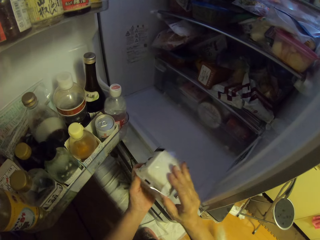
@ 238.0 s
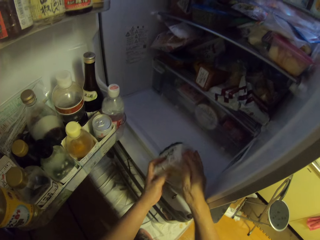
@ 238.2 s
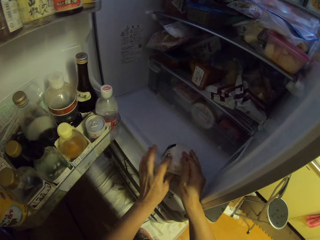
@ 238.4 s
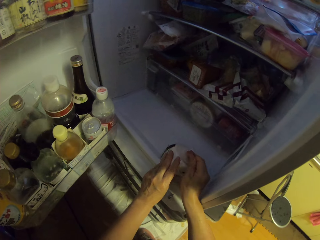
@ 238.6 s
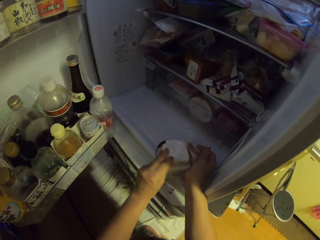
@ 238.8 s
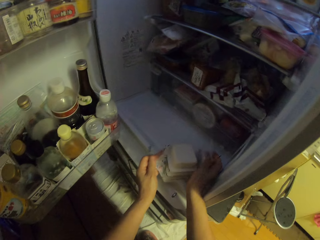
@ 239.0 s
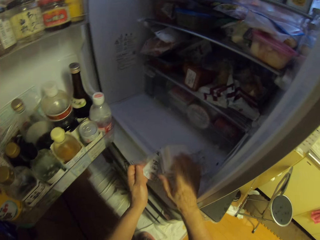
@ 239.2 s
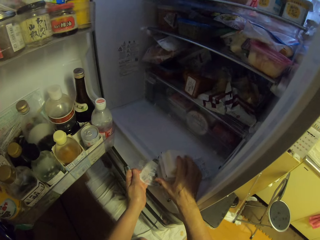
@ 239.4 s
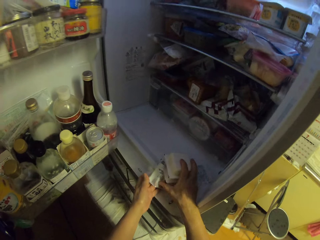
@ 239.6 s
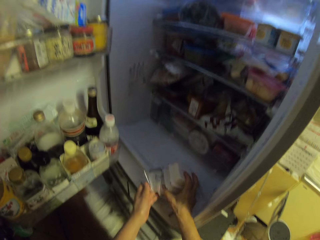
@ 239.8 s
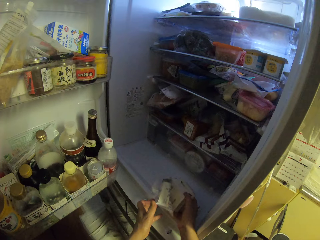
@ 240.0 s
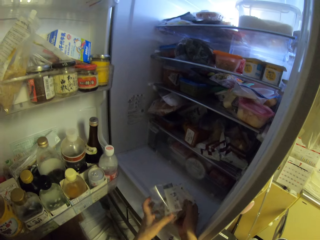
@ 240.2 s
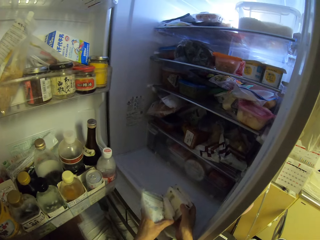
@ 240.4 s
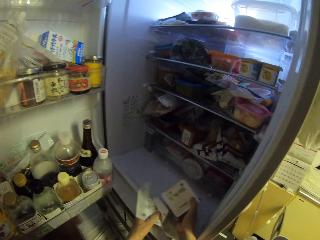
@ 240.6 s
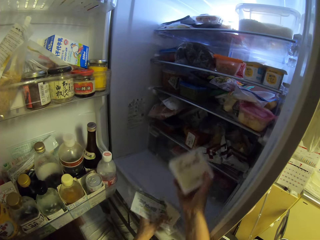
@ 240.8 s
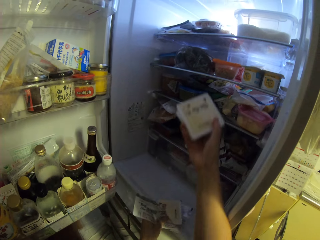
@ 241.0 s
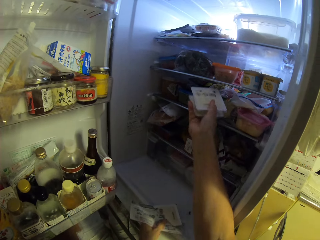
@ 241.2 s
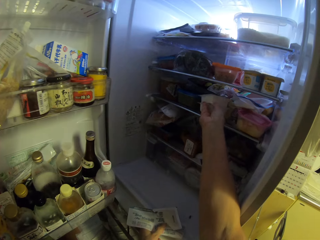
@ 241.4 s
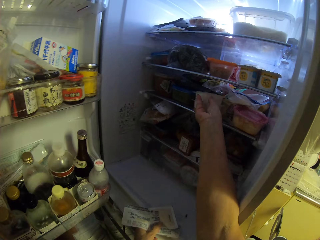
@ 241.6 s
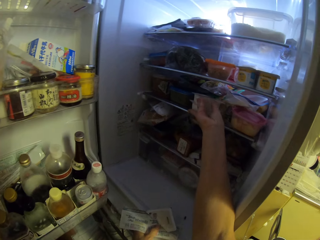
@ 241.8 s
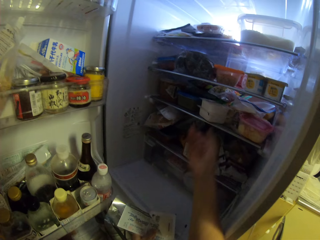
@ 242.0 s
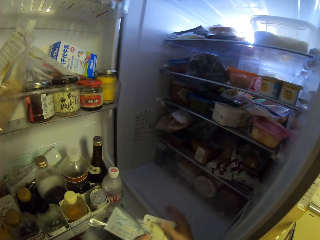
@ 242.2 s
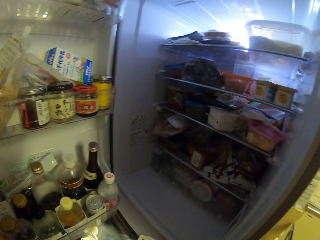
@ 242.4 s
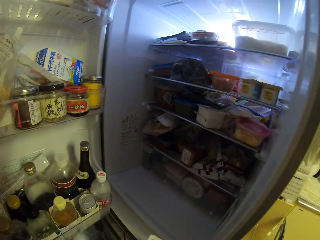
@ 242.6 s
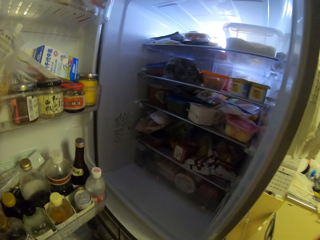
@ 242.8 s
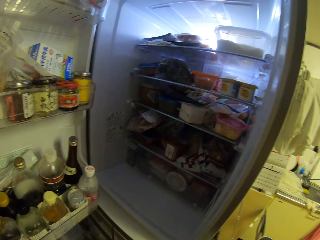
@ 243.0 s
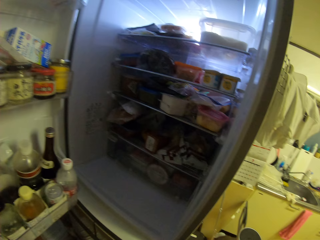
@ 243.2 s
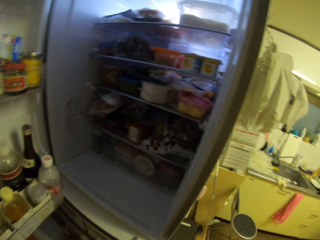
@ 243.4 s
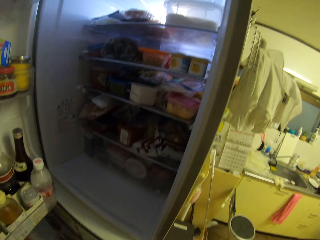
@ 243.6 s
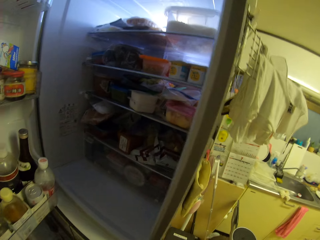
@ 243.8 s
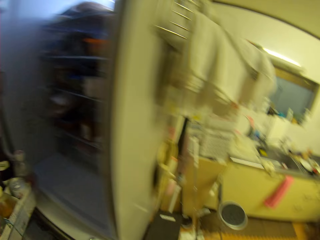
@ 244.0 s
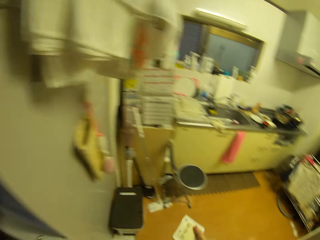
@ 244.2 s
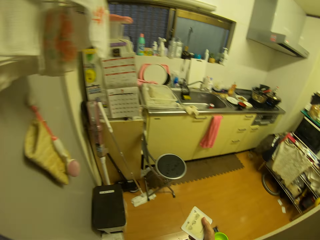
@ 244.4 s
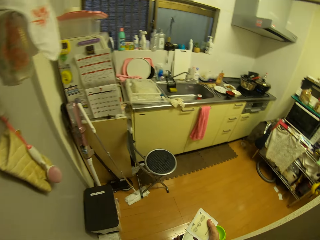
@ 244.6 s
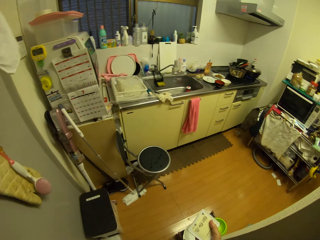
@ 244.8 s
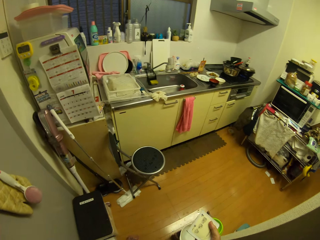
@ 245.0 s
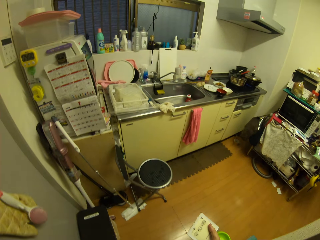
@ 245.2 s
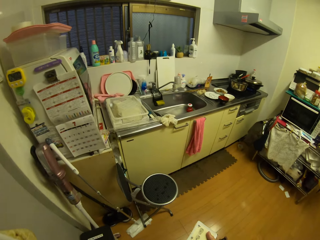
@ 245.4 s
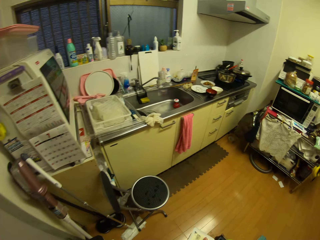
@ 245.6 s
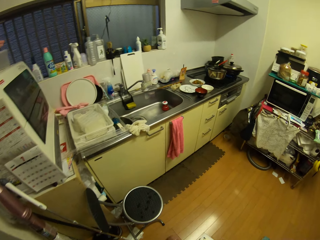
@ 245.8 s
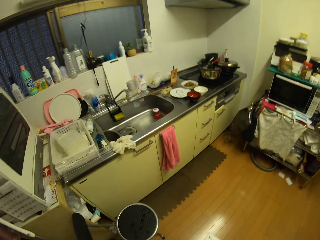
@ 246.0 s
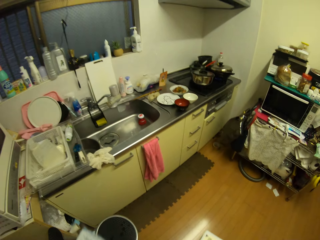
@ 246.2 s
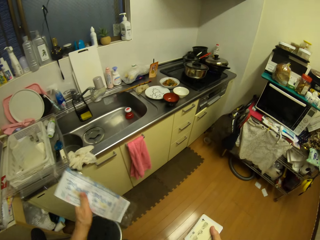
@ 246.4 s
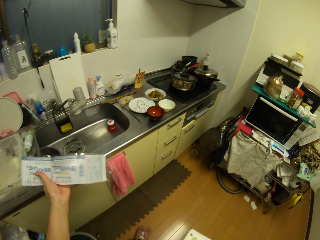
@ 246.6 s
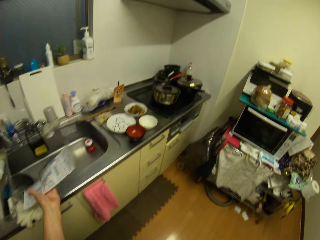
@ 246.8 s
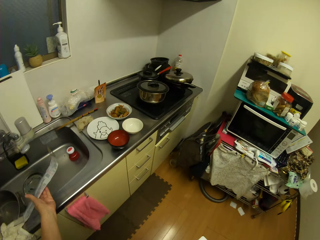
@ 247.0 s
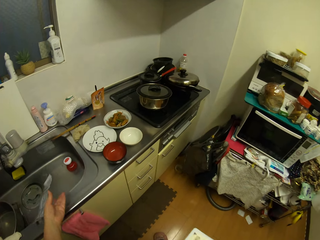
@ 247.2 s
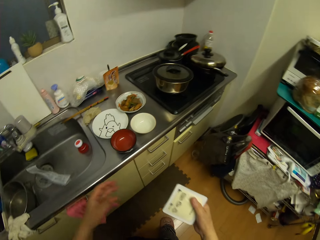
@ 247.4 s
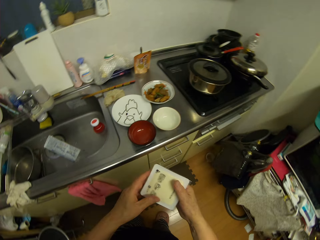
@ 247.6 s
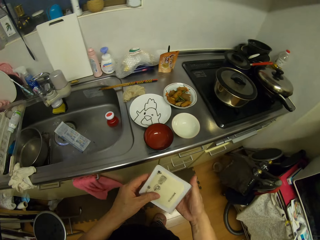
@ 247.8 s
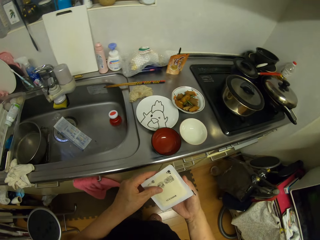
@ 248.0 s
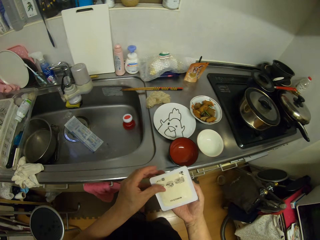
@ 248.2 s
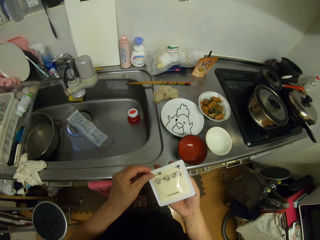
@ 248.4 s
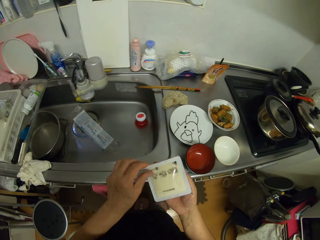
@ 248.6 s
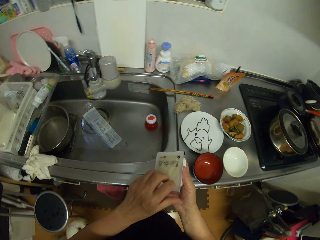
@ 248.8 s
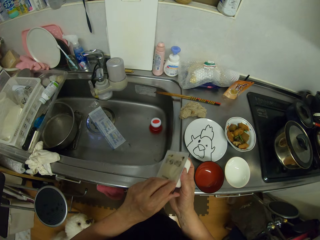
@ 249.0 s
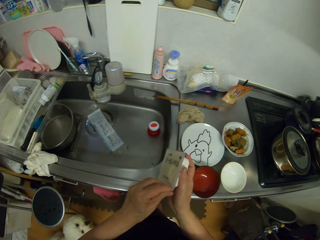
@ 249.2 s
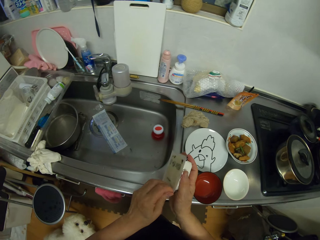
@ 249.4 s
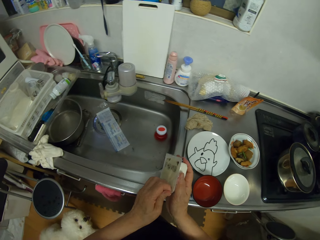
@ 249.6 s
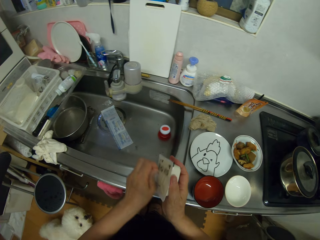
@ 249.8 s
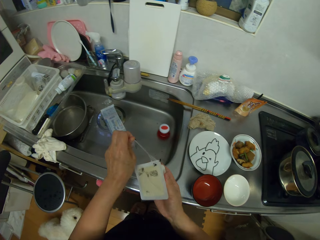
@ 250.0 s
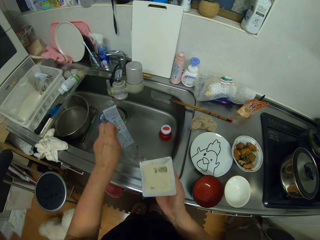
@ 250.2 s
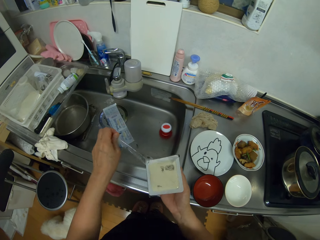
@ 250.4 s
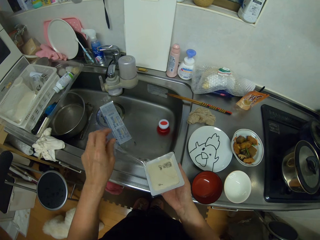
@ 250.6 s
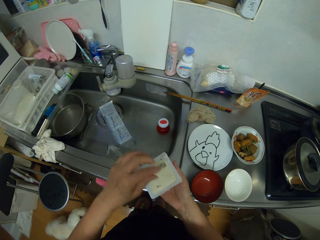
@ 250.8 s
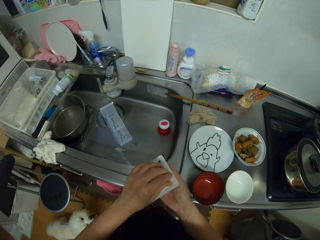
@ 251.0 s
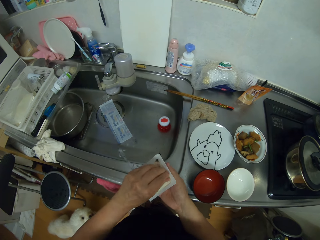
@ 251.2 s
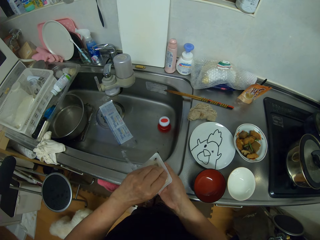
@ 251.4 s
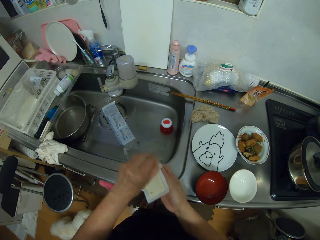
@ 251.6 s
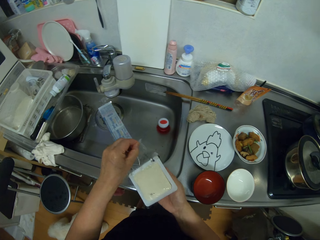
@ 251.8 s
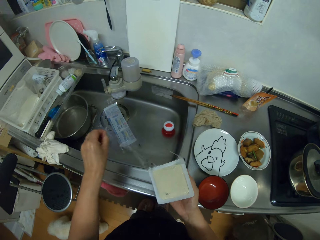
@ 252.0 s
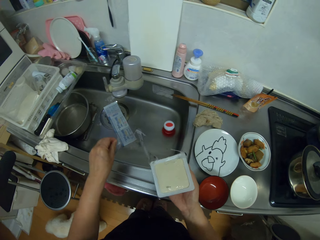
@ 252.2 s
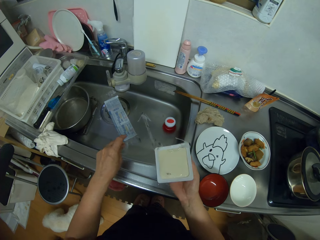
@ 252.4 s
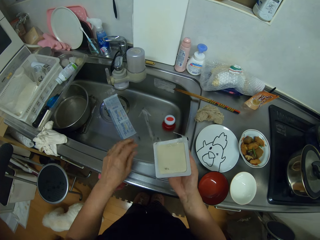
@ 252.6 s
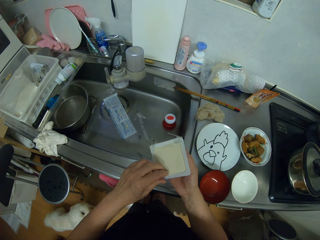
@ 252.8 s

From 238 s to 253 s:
The camera wearer unwraps something. They tear the paper. They return something on the fridge shelf. They drop the packets in the fridge. They put the paper in the sink. They unwrap something. They open the packet.

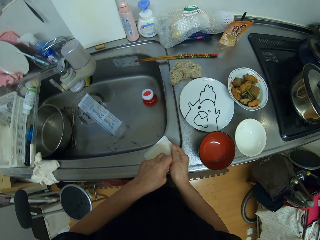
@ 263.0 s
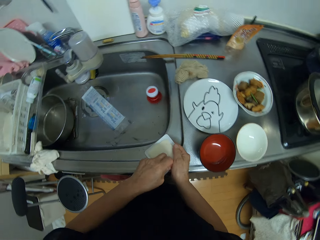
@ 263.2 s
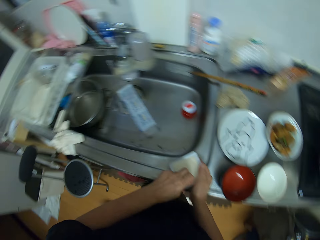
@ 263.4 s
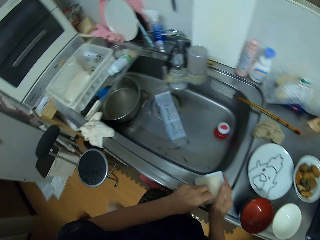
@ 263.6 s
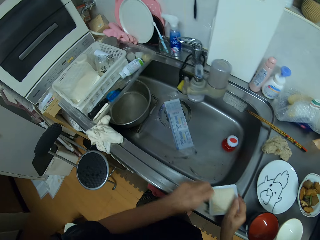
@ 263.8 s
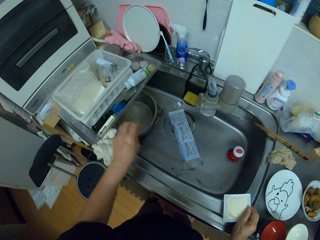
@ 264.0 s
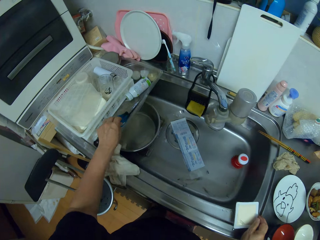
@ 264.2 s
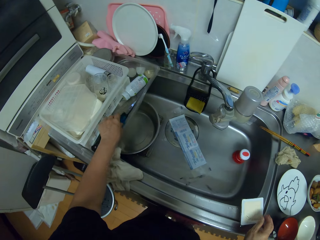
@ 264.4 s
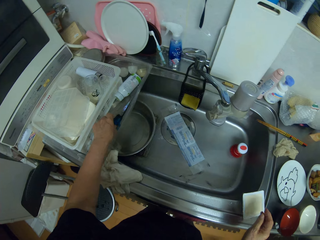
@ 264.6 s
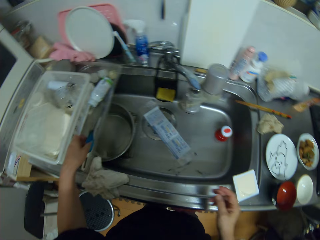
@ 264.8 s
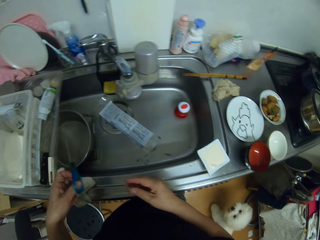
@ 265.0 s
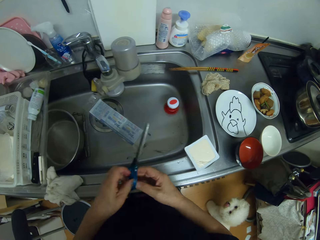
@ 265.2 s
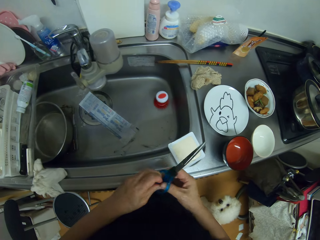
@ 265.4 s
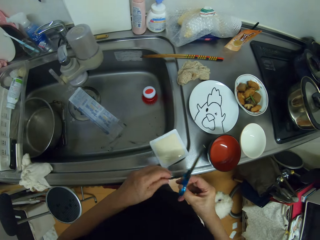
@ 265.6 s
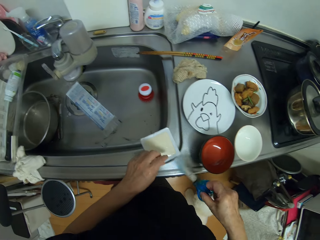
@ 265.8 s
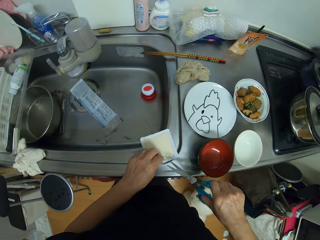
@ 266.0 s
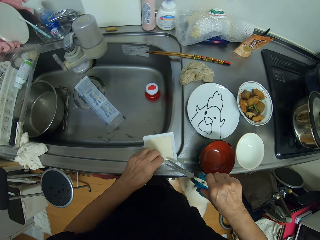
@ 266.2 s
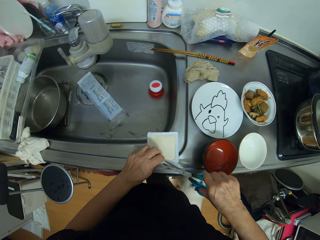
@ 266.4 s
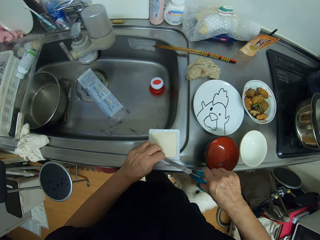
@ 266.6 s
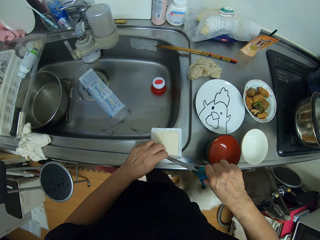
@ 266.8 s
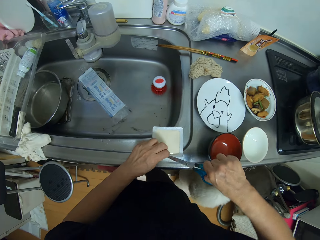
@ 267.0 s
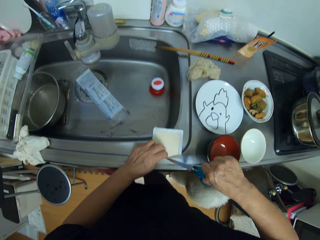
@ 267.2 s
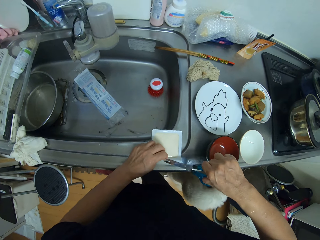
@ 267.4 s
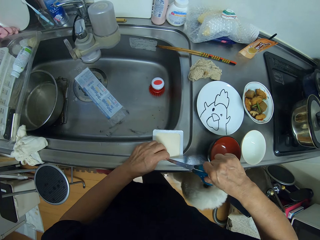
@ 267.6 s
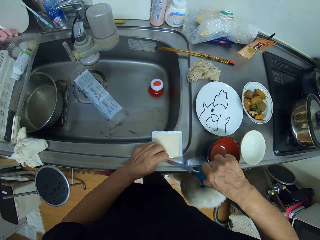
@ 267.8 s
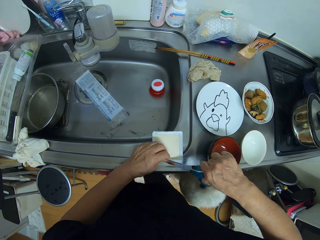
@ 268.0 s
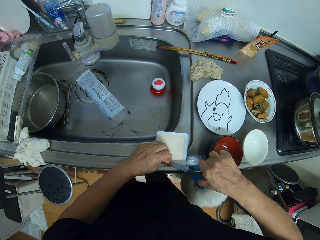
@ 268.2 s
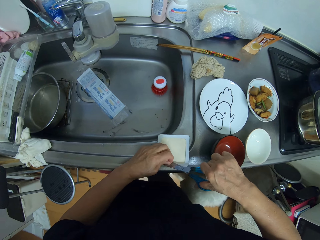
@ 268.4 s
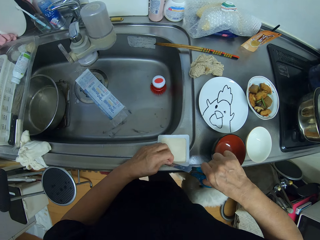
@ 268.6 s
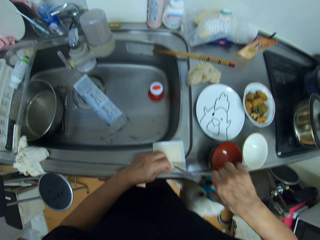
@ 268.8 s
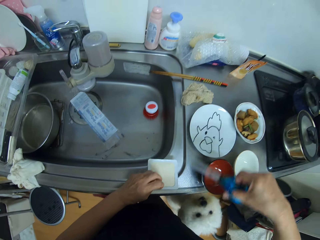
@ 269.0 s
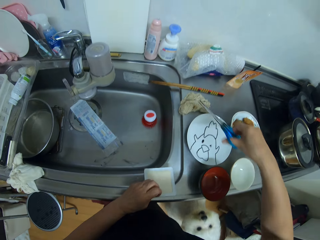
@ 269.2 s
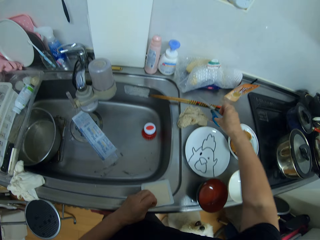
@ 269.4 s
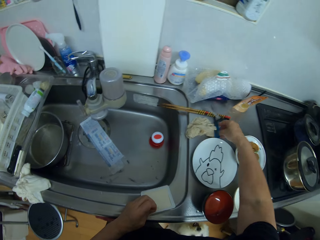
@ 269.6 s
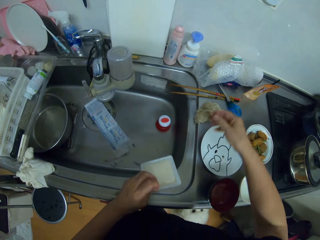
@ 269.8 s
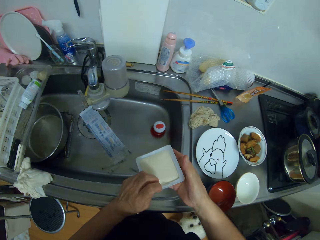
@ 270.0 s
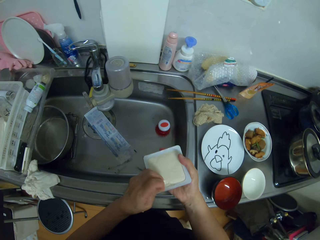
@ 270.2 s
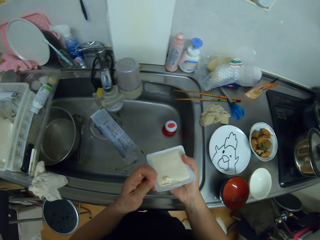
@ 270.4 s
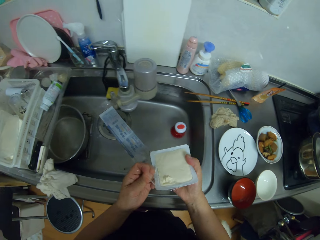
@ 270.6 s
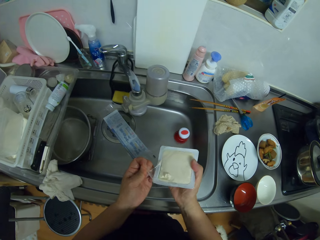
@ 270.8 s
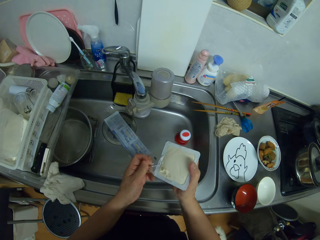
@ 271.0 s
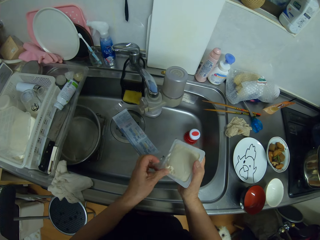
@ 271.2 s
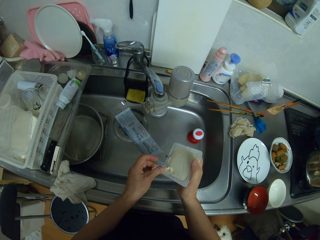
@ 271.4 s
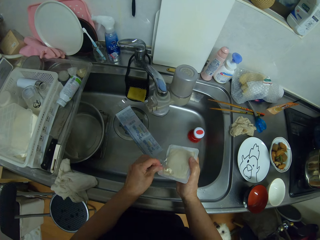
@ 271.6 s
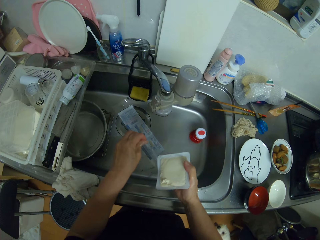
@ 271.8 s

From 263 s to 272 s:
The camera wearer picks up the scissors. They cut the paper with the scissors. They drop the scissors on the kitchen top. They unwrap something.
